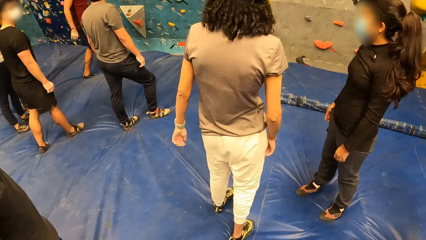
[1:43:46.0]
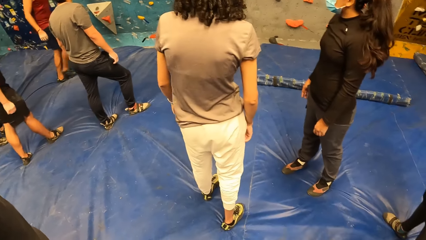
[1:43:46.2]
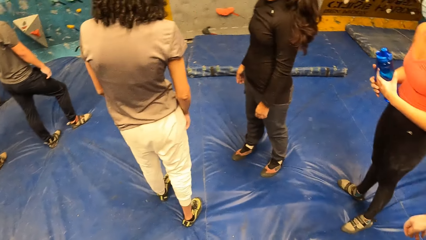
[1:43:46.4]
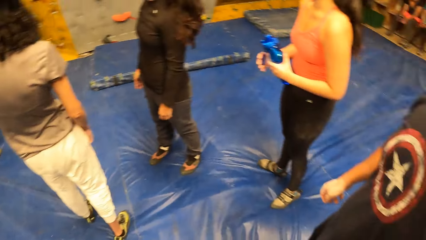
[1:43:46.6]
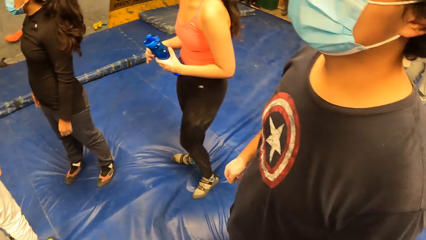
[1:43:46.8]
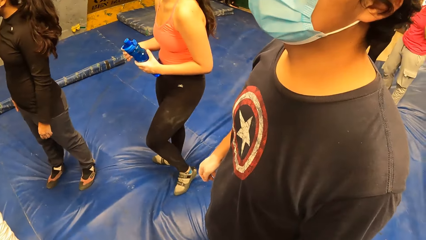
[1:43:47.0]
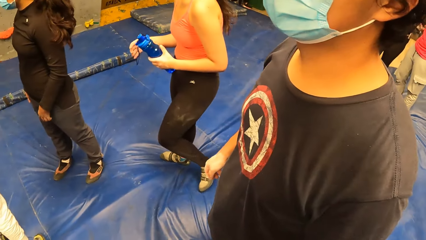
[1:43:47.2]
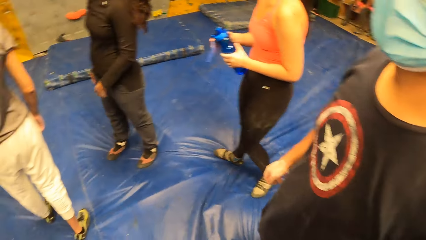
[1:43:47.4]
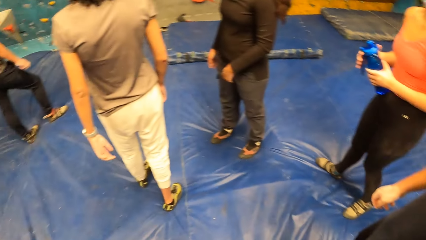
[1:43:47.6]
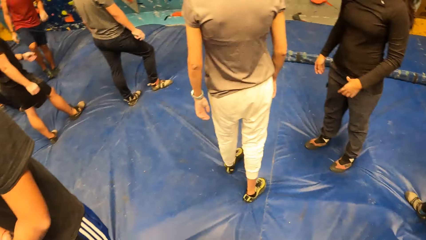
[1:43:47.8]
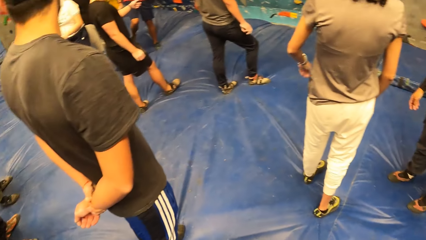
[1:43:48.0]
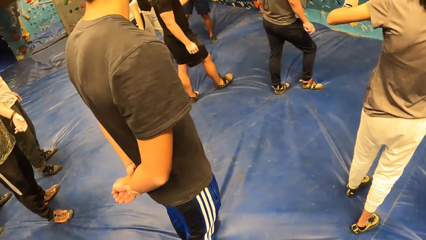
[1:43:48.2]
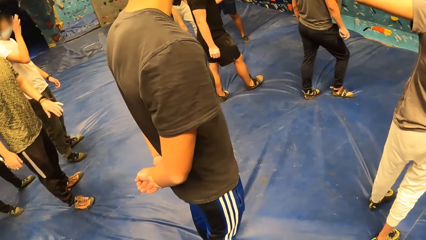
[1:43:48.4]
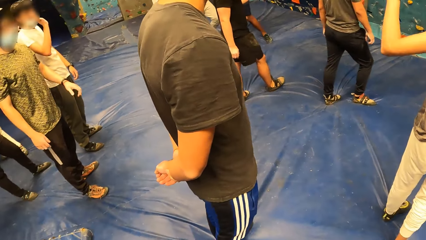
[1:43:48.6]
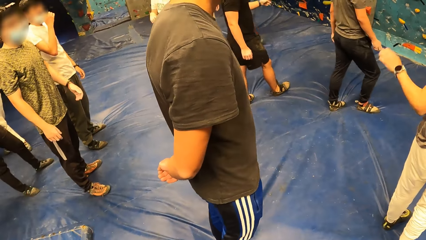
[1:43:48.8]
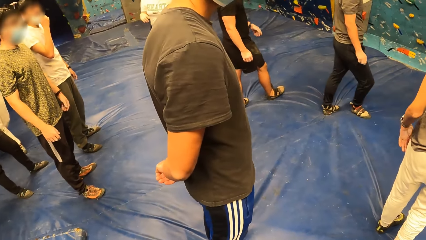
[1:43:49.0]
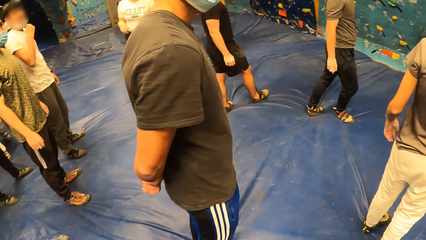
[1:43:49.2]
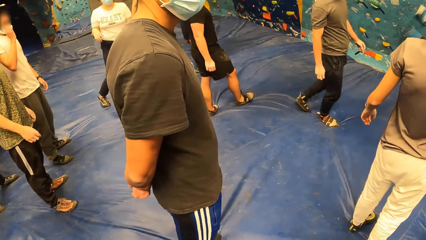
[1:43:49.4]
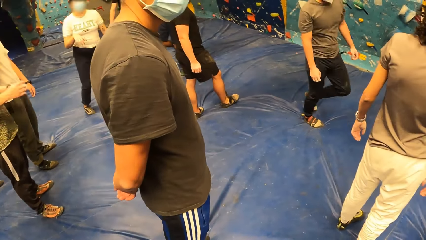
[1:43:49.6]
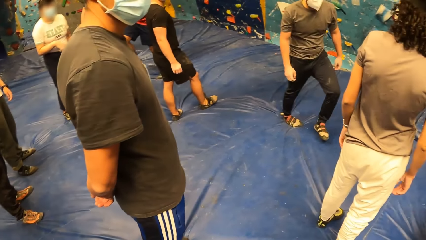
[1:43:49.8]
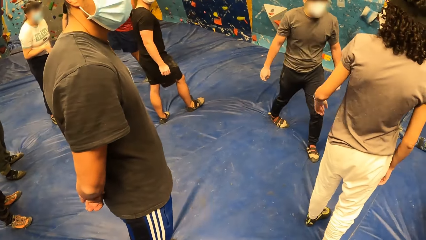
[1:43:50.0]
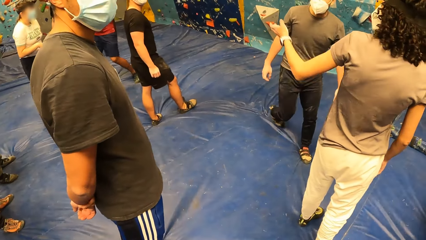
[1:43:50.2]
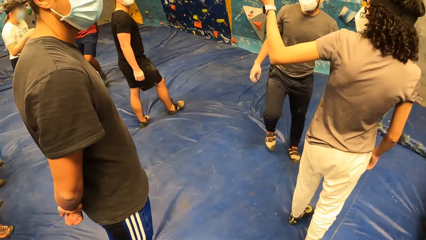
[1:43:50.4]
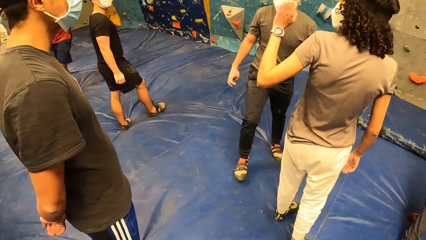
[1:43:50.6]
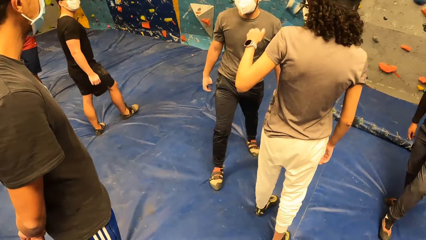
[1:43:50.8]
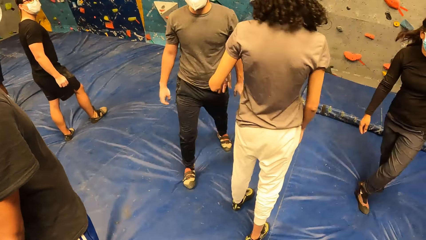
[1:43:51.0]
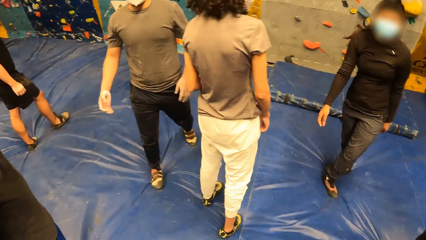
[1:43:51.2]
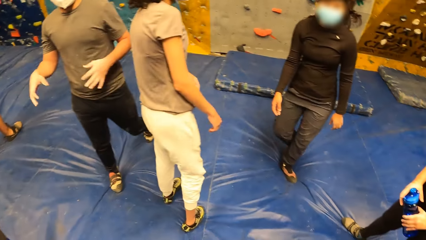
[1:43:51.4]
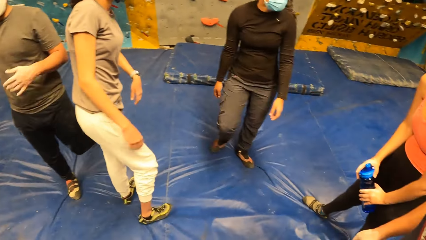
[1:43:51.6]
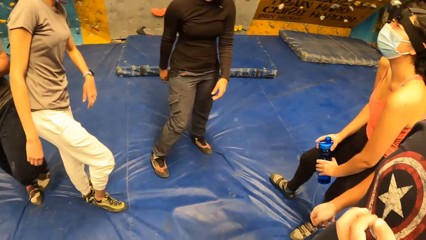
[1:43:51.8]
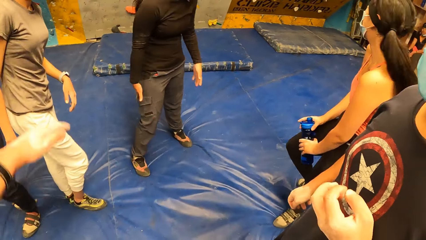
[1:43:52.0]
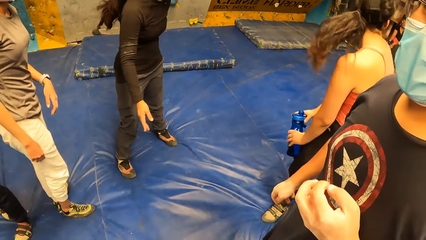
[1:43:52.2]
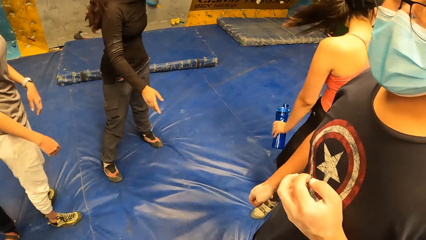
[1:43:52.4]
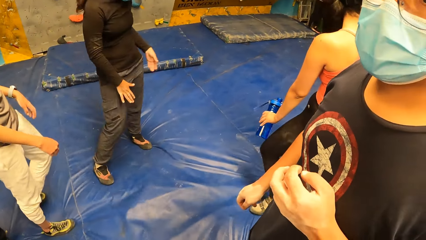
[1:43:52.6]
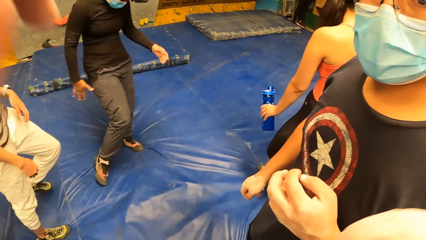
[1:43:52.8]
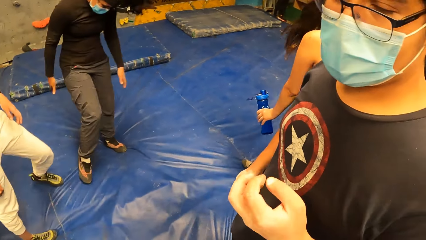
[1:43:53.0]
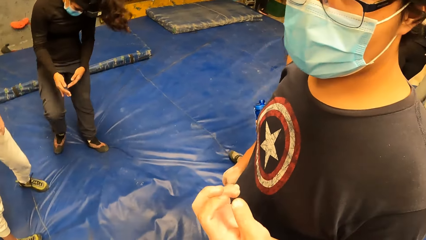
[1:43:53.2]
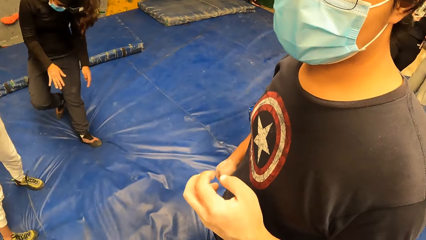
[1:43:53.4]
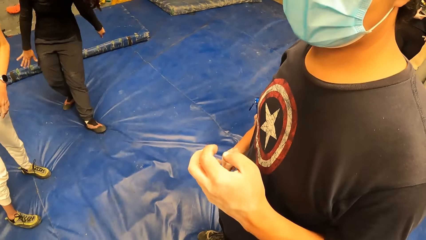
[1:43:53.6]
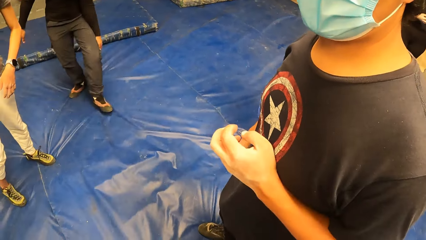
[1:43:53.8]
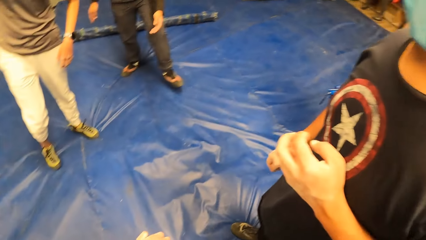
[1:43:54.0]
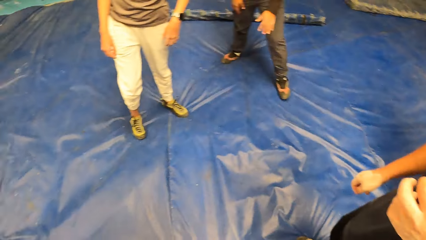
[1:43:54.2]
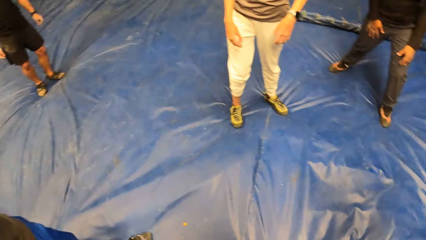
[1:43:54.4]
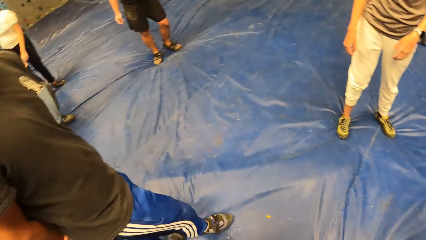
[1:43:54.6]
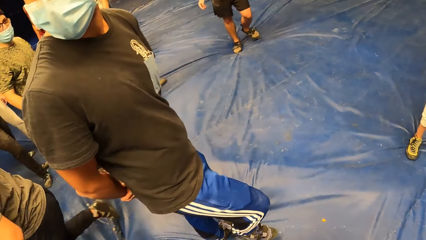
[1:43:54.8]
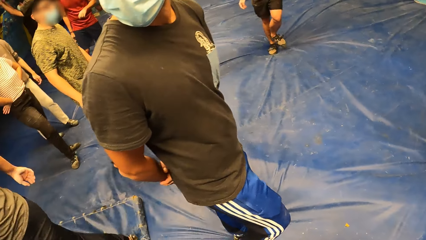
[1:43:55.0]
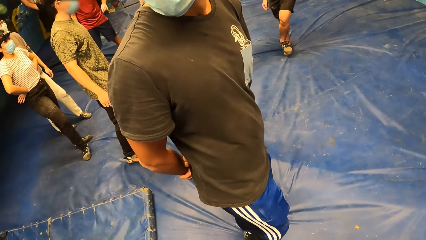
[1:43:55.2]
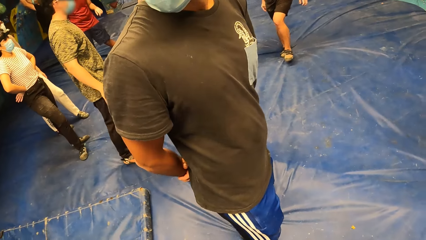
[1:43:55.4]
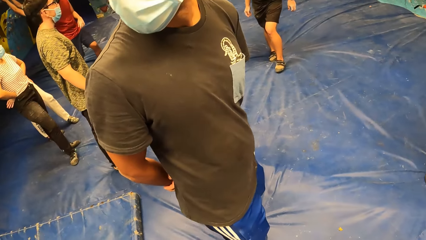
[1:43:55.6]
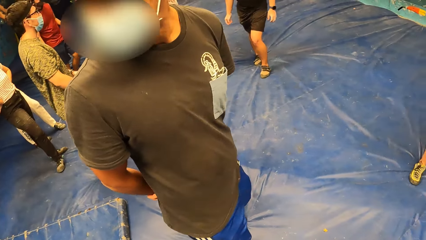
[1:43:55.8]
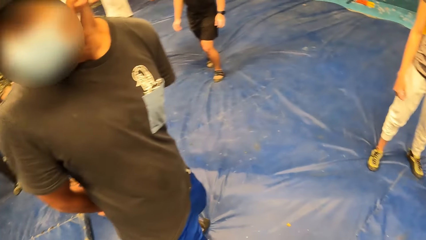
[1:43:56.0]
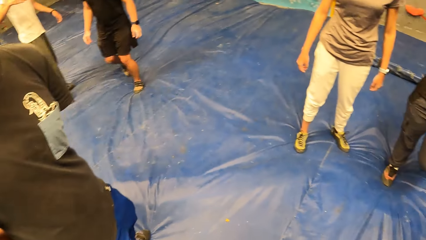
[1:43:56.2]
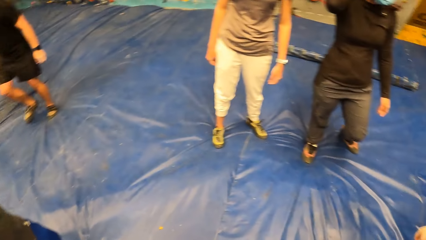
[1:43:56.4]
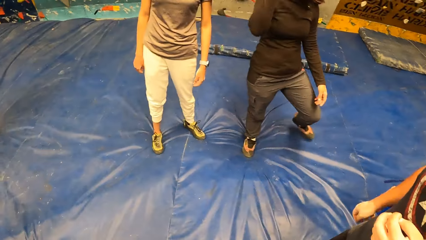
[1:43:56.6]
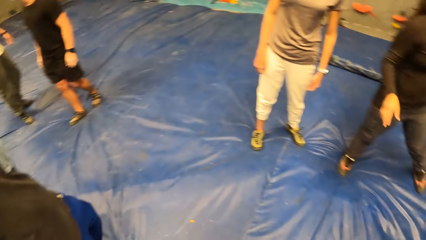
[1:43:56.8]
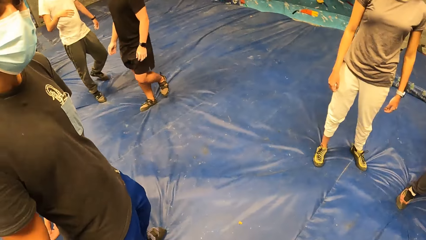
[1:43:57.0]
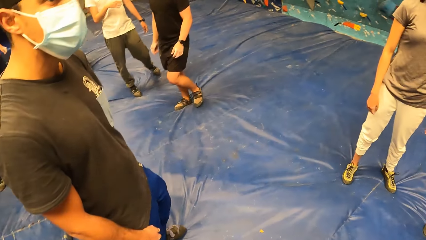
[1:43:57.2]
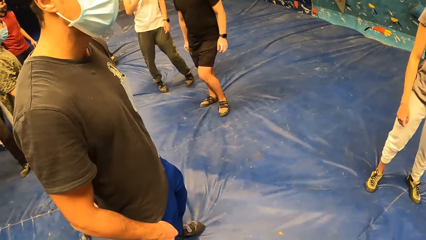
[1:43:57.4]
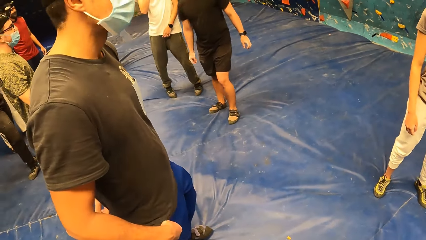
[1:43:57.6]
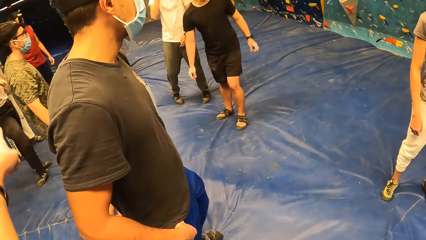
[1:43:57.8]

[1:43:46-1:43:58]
A man walks towards the camera wearer. The camera wearer looks around the room. They interact with the man.

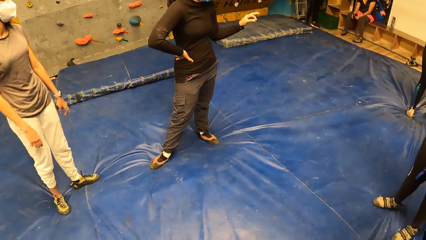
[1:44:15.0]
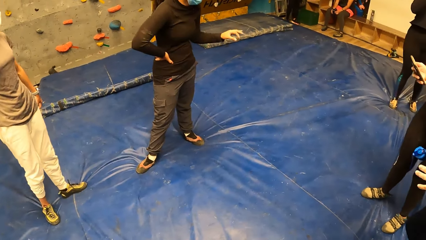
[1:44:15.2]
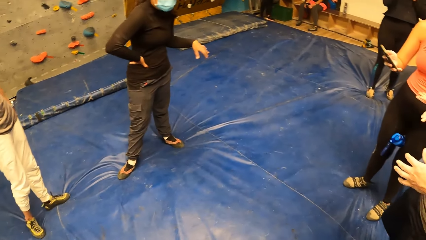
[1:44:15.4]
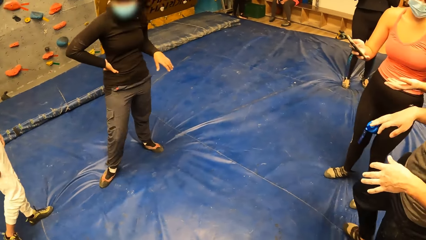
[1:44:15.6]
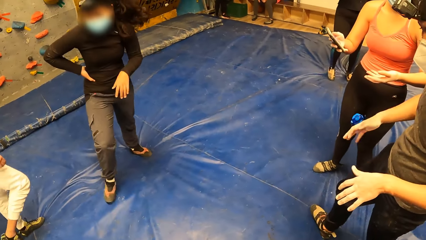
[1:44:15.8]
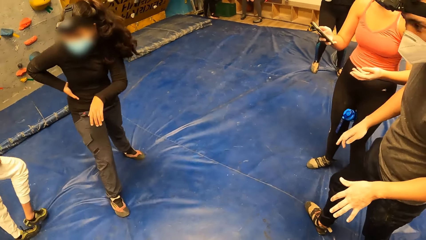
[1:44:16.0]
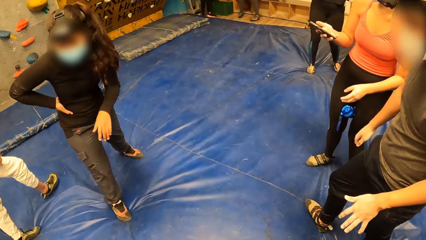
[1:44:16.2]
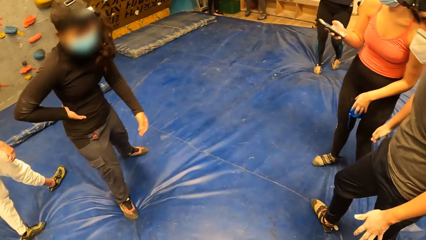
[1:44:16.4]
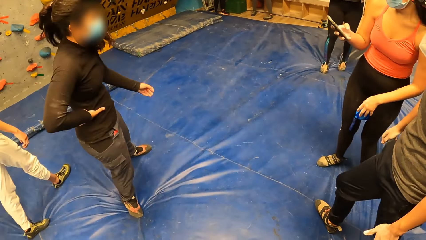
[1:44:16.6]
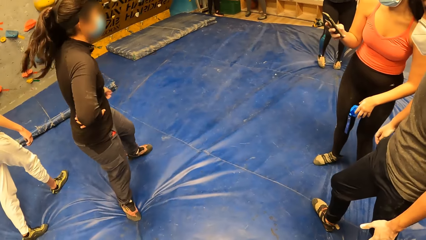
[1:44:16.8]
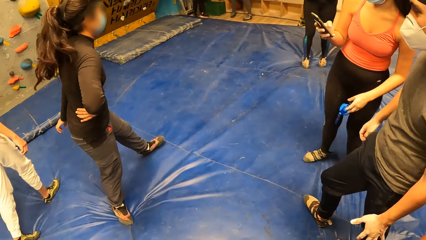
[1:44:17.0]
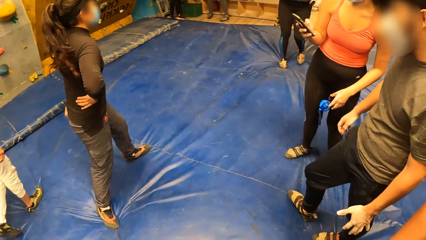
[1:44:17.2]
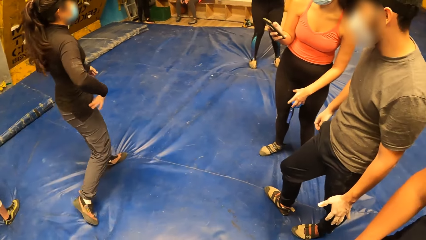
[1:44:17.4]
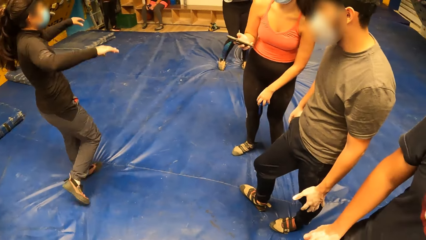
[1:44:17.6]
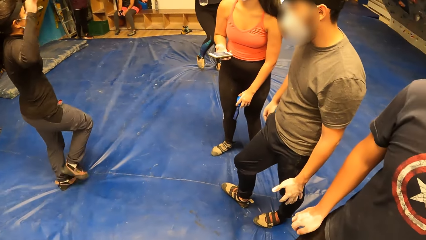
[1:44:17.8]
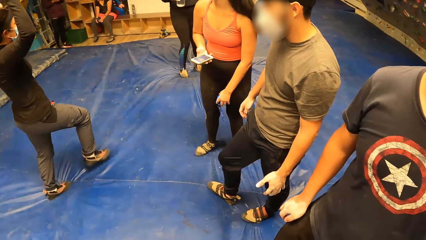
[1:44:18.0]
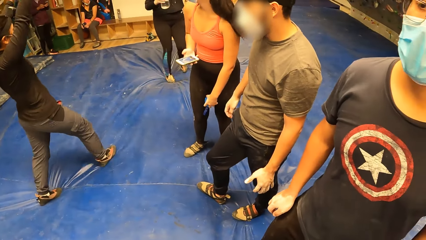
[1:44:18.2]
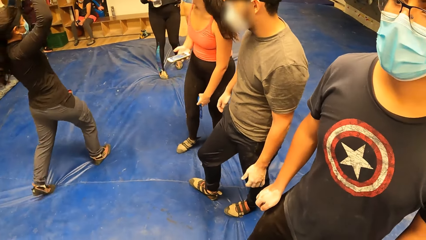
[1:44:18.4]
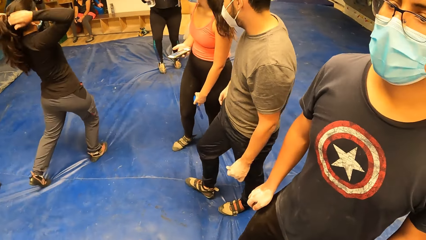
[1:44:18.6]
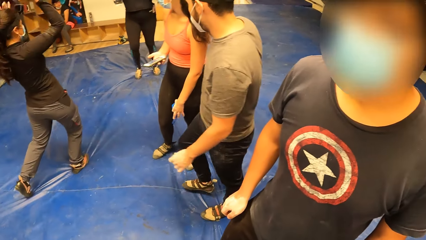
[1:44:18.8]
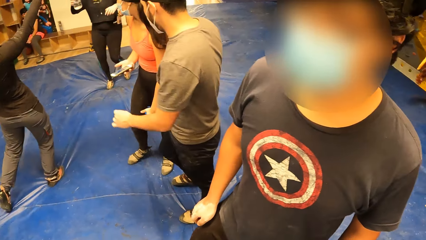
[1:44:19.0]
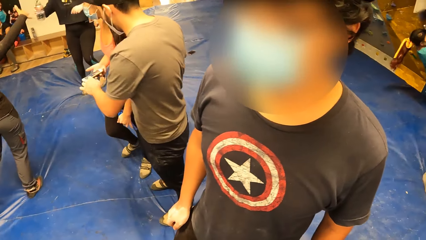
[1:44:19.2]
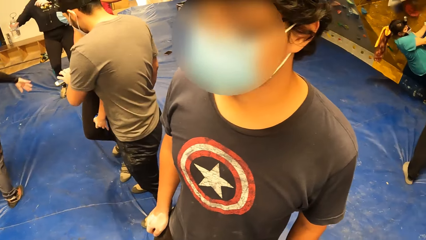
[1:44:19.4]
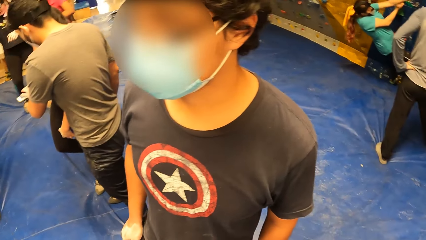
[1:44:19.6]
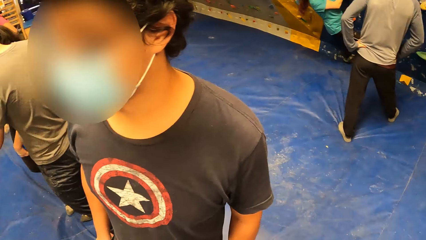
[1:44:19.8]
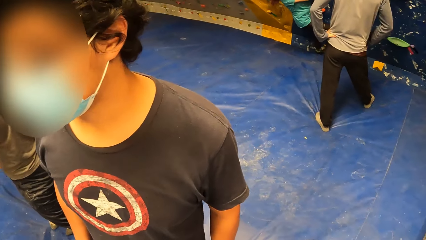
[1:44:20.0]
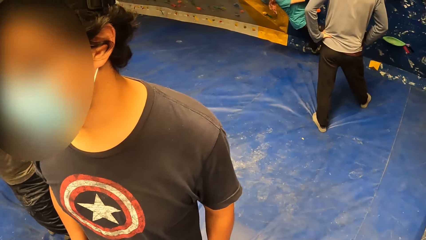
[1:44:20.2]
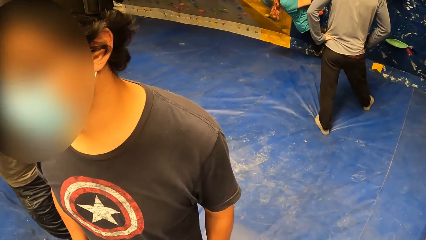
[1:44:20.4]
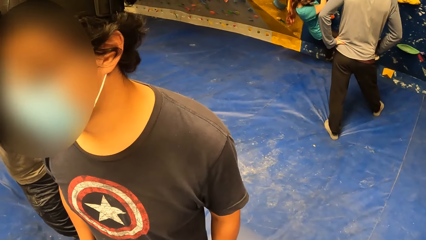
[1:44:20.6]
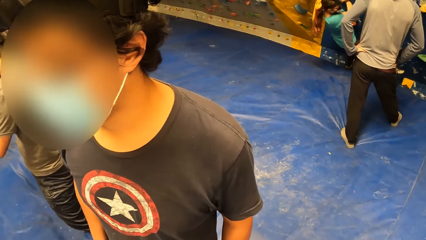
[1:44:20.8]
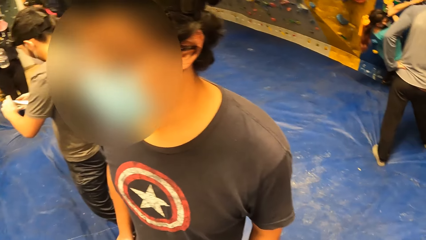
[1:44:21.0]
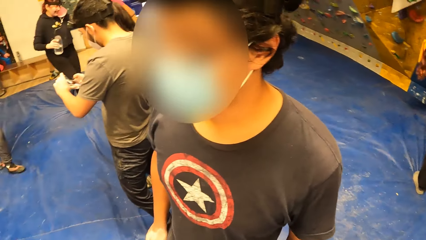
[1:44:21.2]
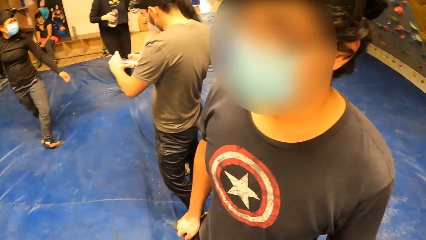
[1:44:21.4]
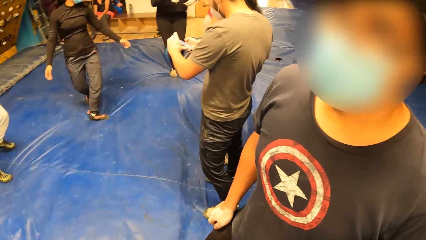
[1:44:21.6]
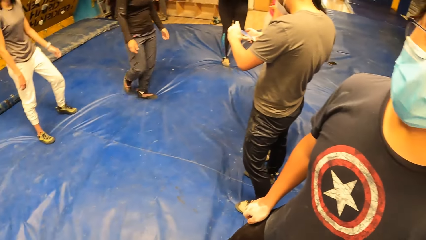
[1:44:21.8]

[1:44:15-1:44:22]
A woman operates her phone. The woman holds her phone with her right hand. A man stands in front of the camera wearer.
